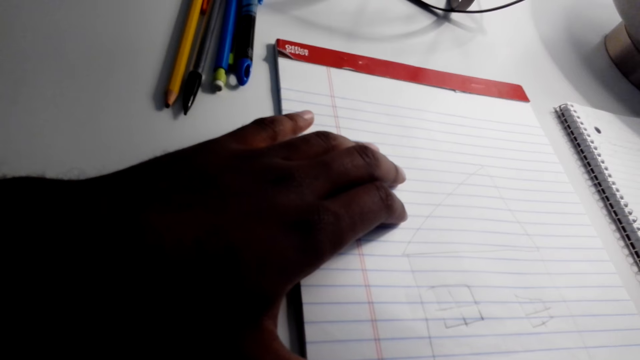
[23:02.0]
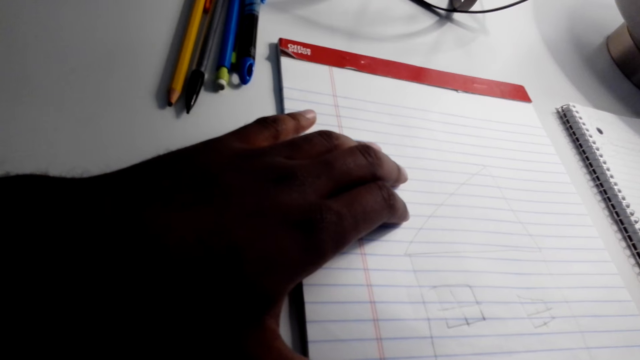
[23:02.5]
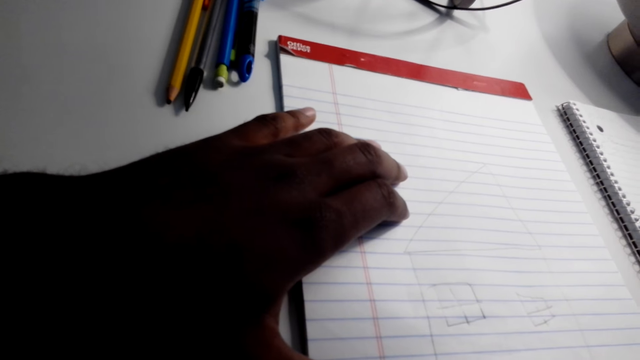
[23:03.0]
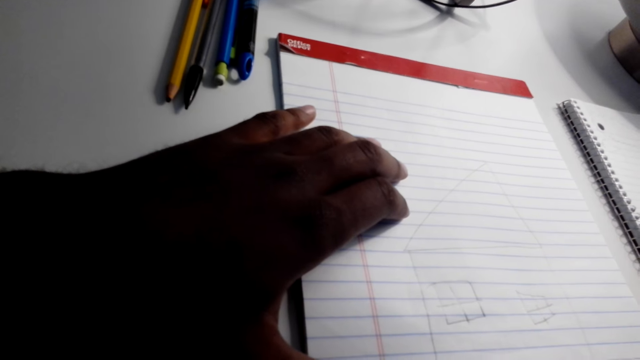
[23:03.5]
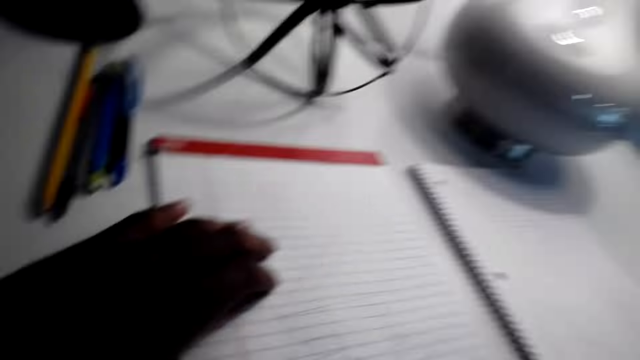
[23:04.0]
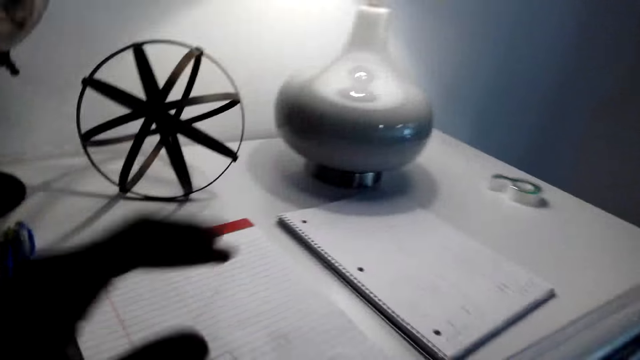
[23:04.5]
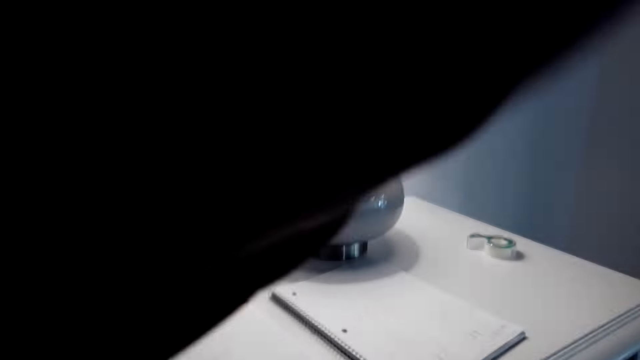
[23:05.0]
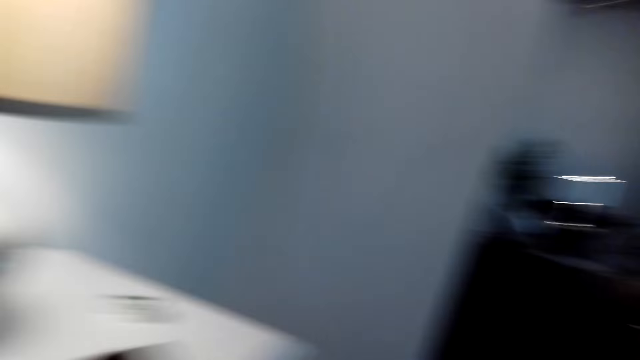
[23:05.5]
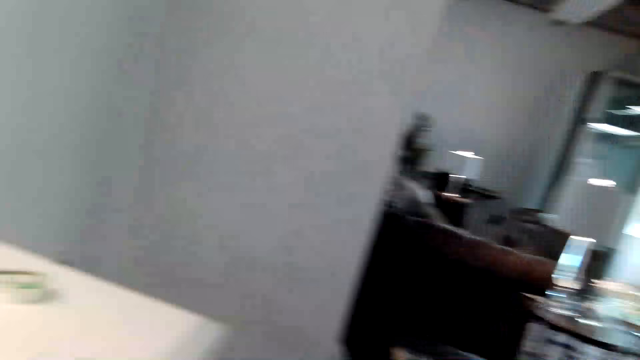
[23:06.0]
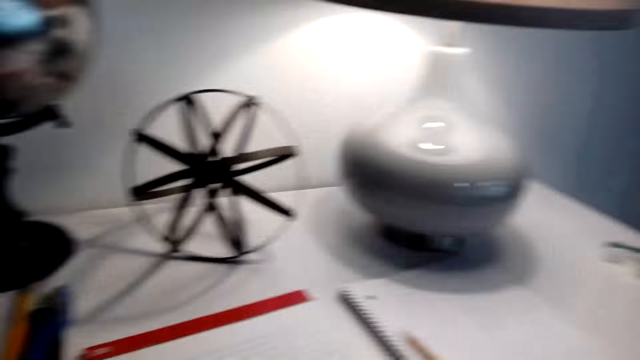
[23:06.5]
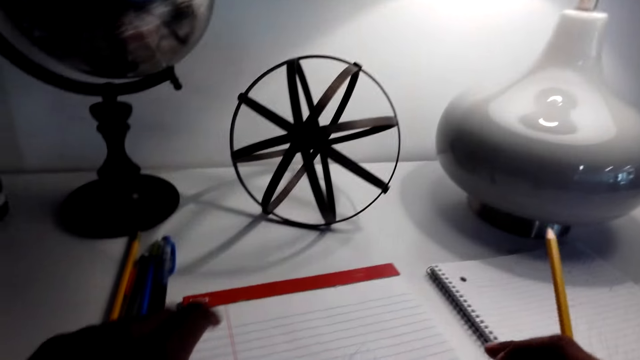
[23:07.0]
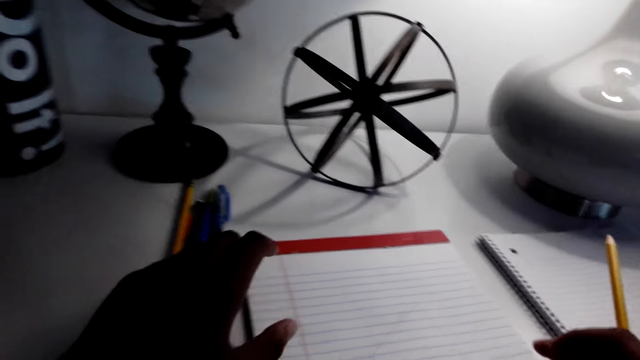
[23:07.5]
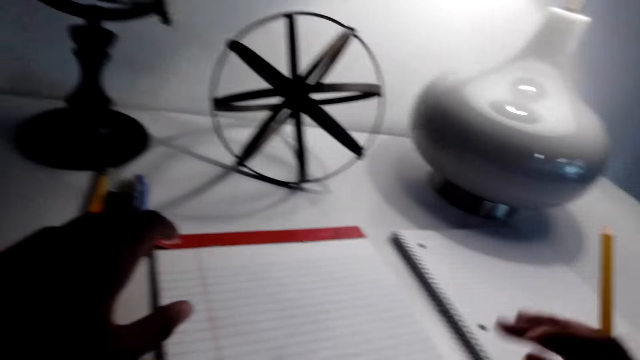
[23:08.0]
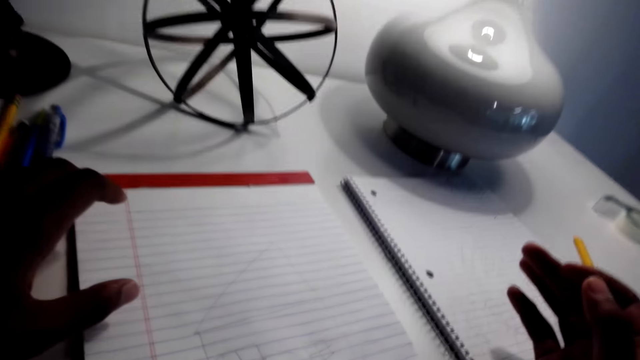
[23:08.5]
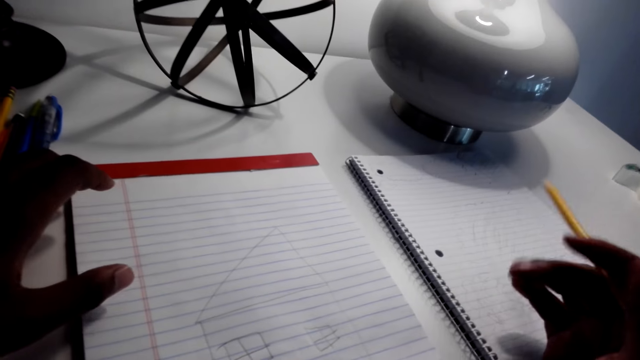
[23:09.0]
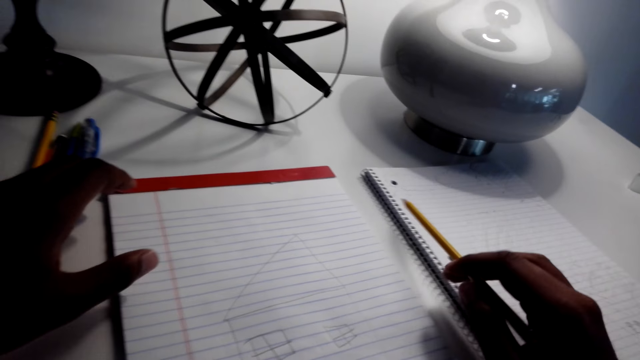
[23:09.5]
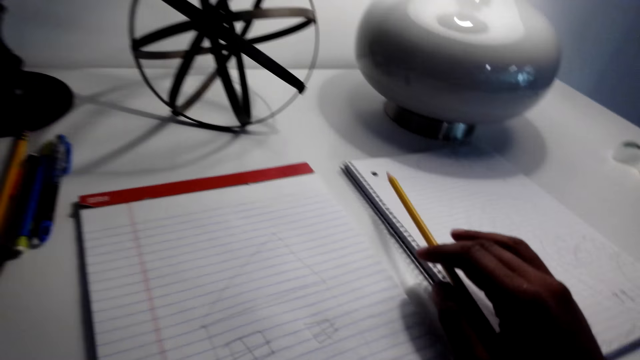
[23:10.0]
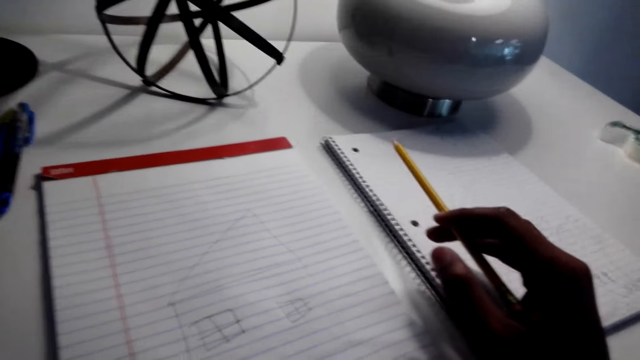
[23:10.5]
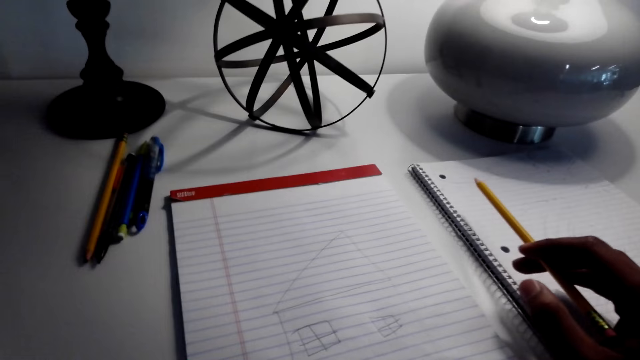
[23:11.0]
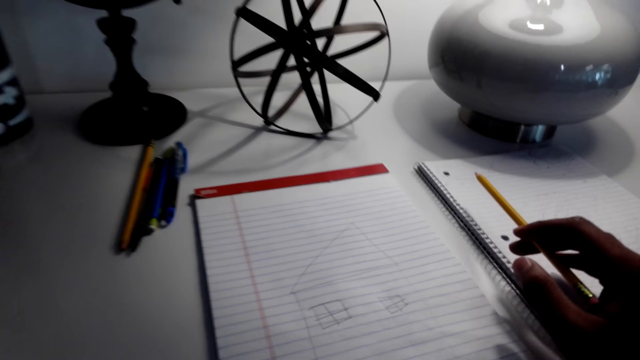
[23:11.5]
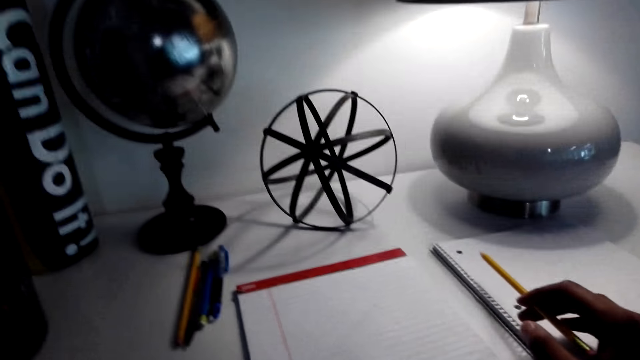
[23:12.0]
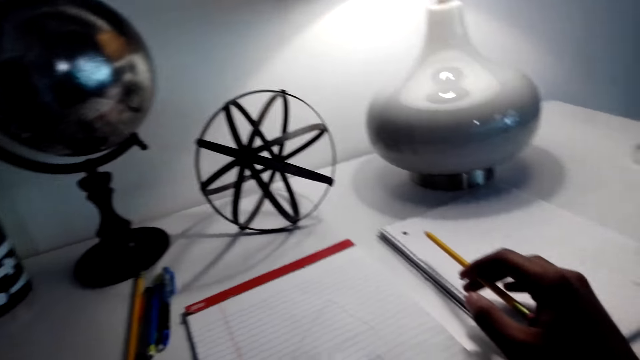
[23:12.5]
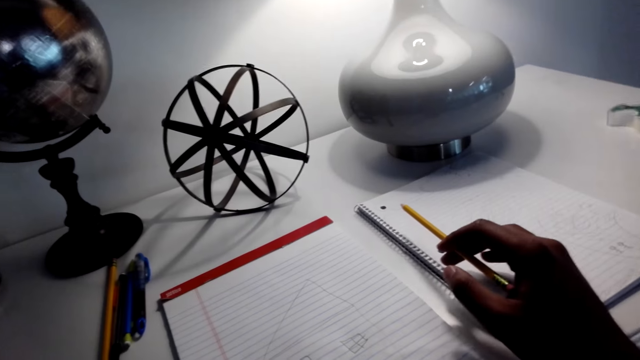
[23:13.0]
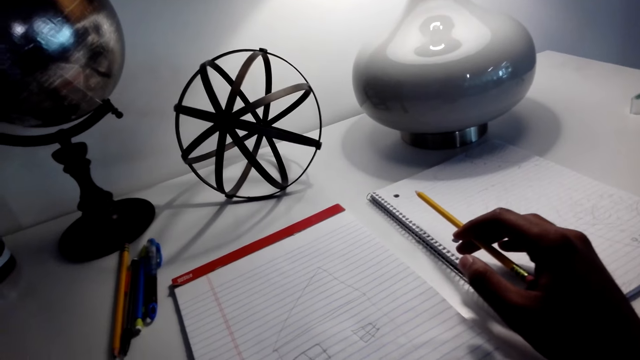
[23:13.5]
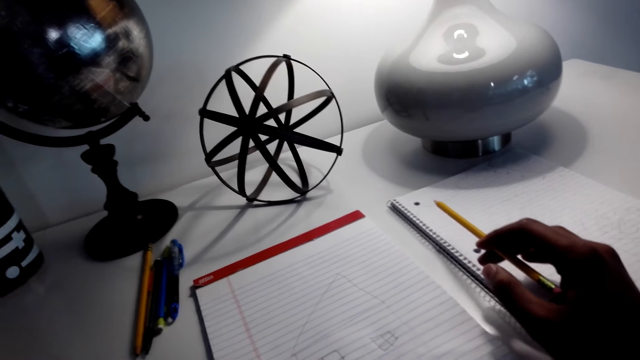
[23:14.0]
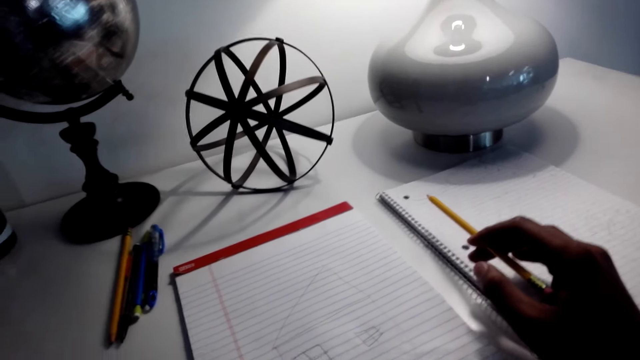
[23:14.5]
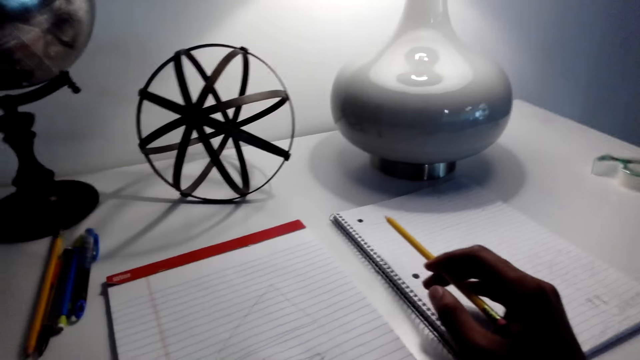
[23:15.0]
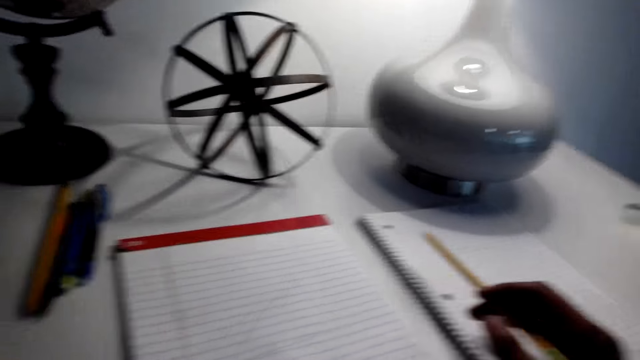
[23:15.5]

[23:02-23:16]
The camera wearer moves the hand towards the face. He adjusts the camera with his right hand. A lady converses with the camera wearer.

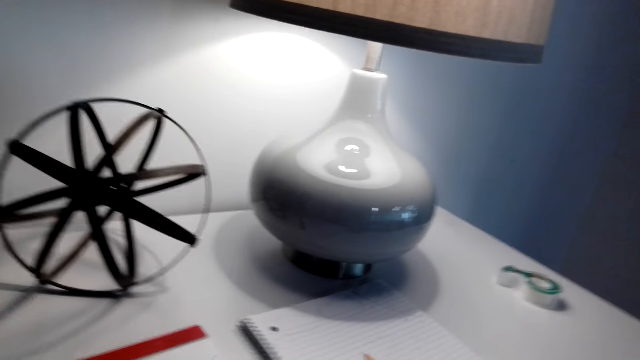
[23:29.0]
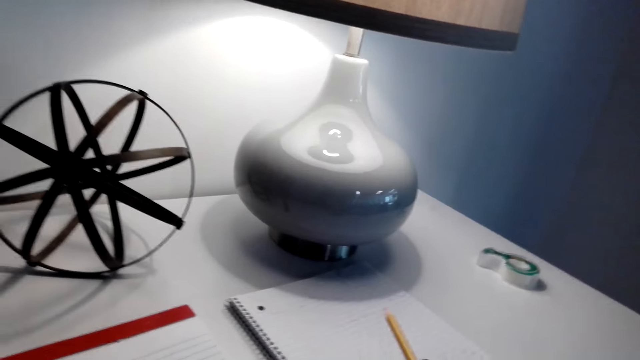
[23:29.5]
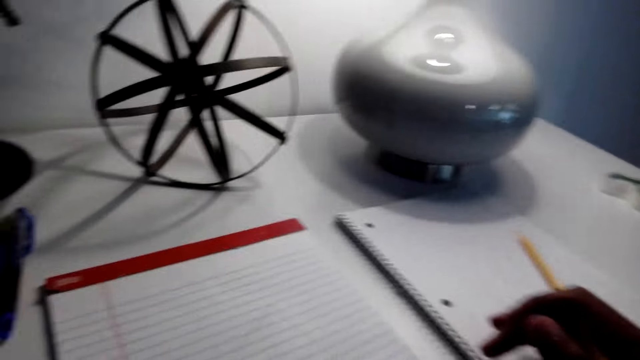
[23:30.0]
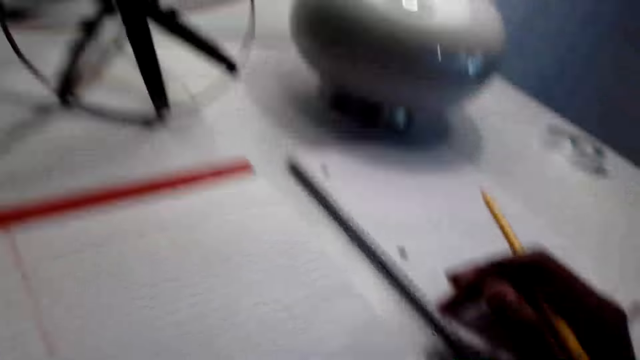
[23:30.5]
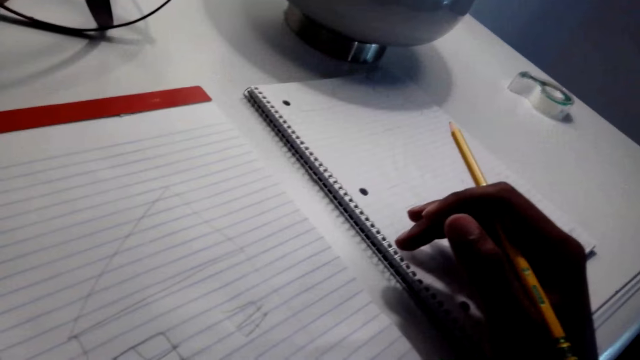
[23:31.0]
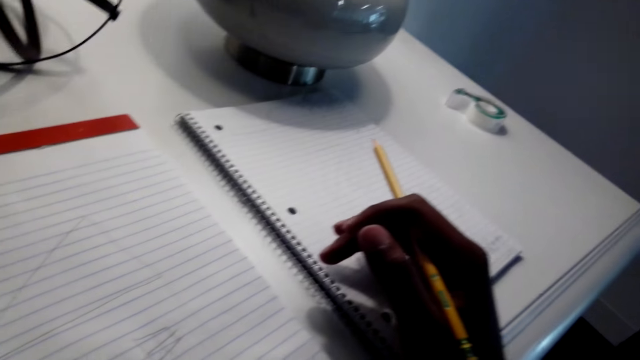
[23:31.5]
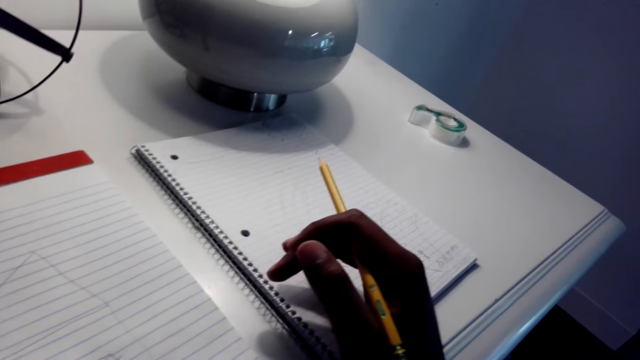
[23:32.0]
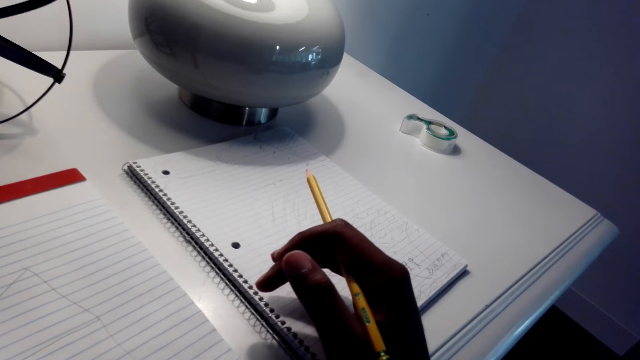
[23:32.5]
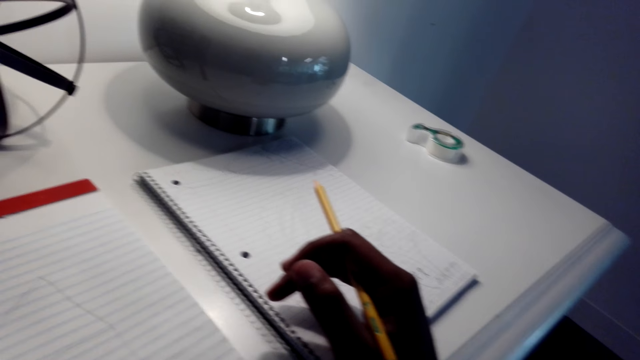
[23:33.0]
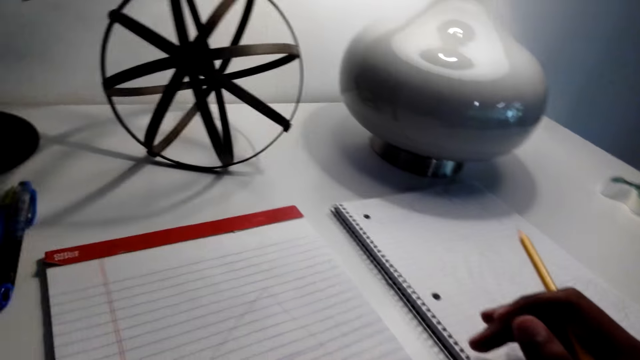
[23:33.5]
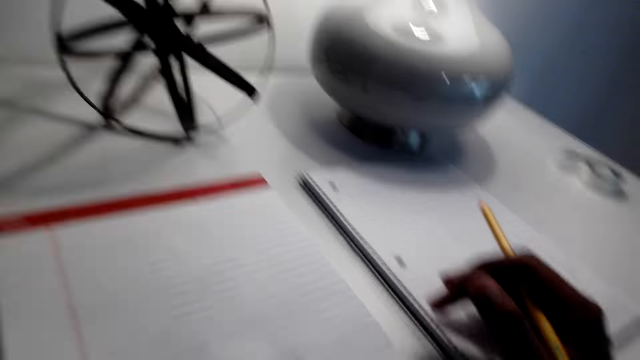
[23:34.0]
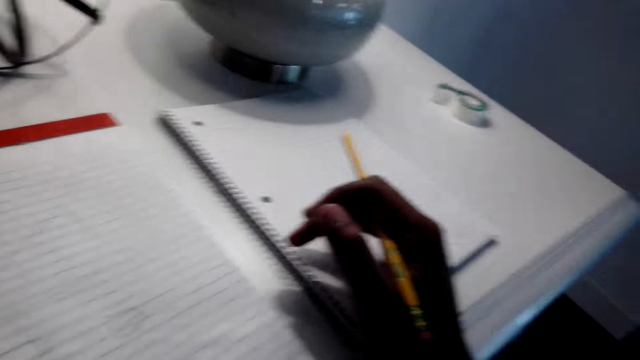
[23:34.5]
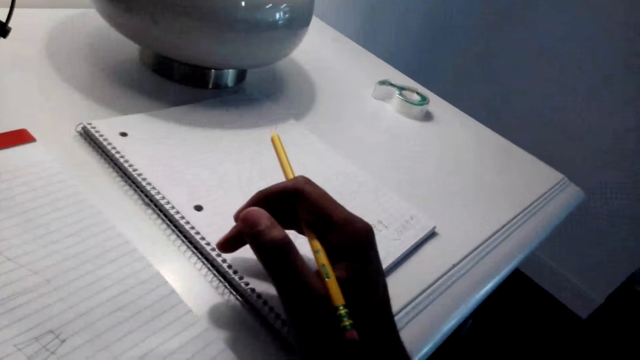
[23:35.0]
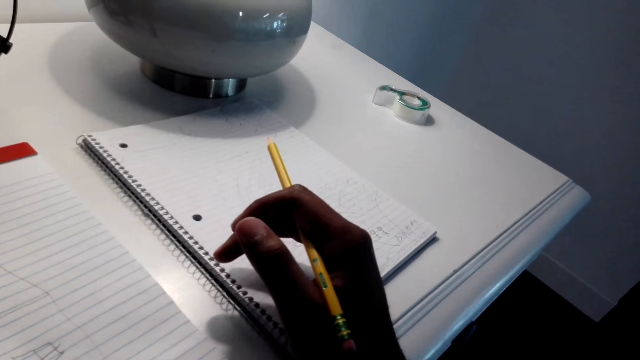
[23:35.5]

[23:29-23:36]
The camera wearer talks over a phone call.
